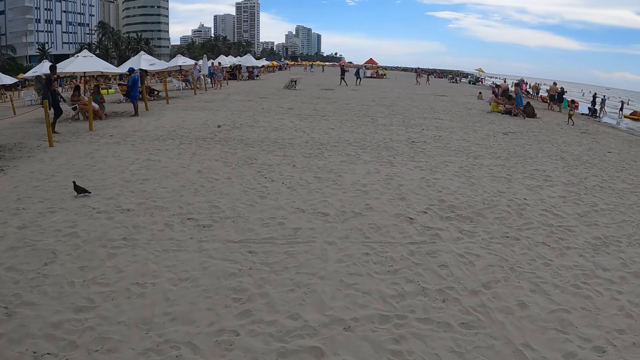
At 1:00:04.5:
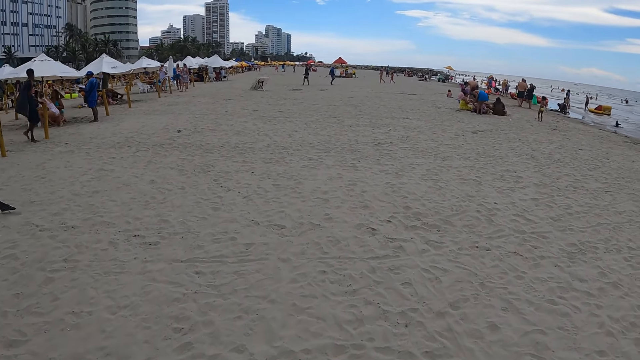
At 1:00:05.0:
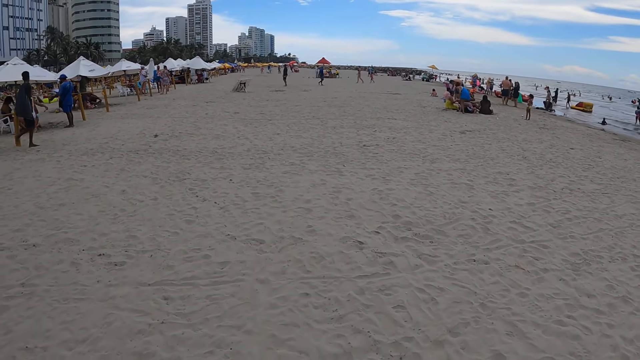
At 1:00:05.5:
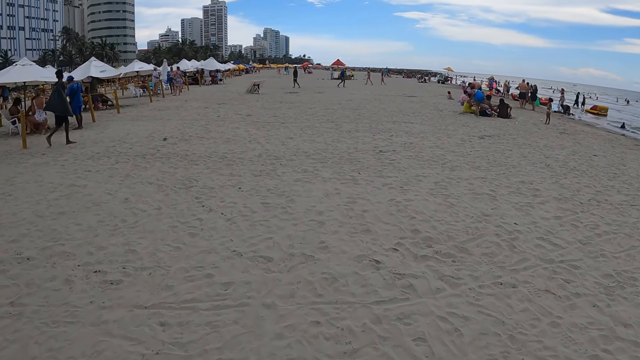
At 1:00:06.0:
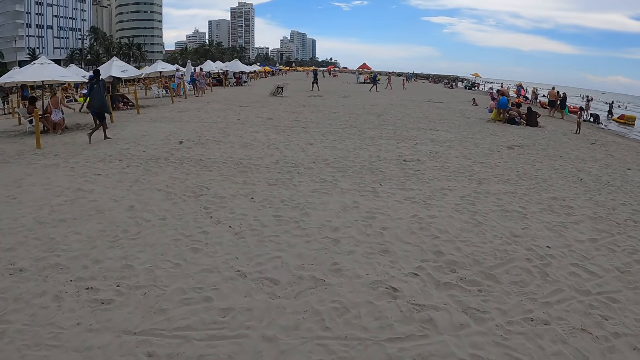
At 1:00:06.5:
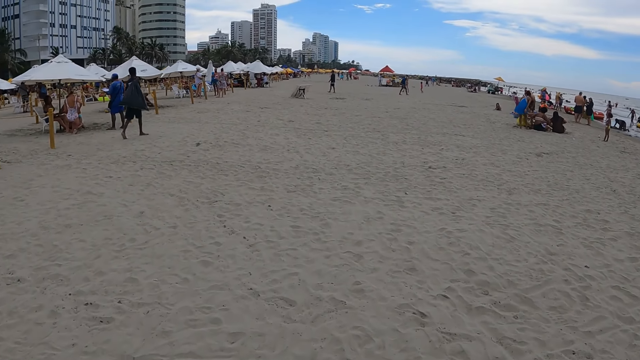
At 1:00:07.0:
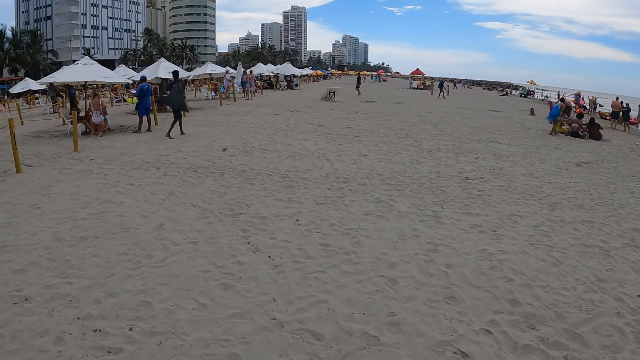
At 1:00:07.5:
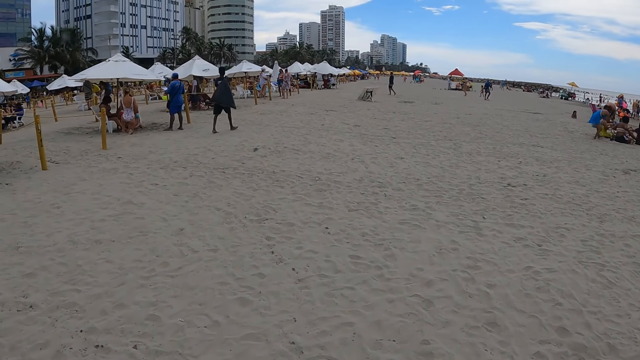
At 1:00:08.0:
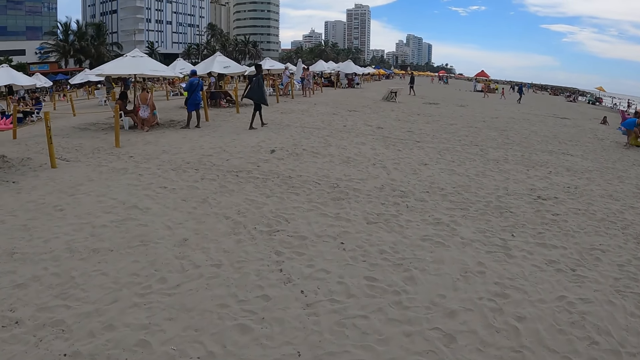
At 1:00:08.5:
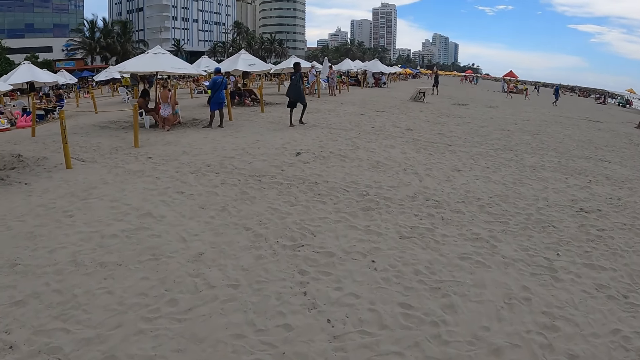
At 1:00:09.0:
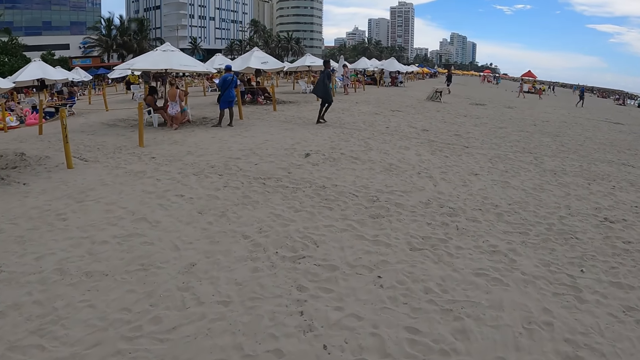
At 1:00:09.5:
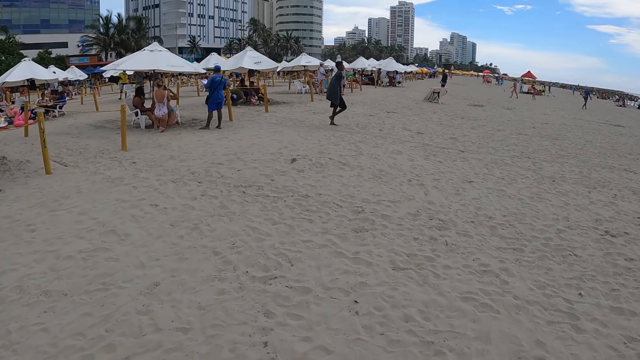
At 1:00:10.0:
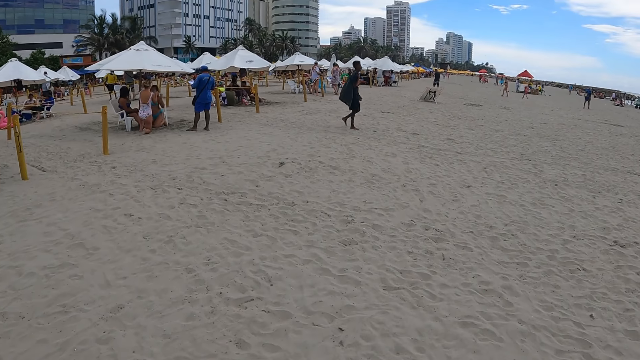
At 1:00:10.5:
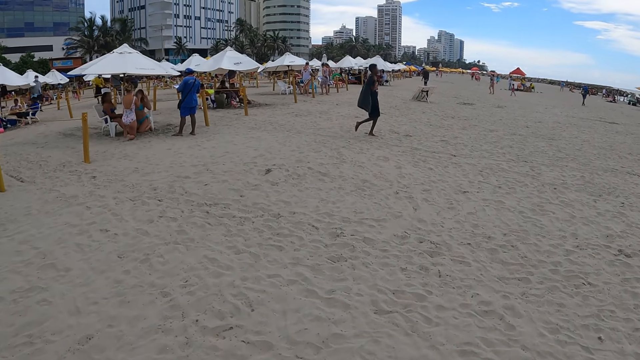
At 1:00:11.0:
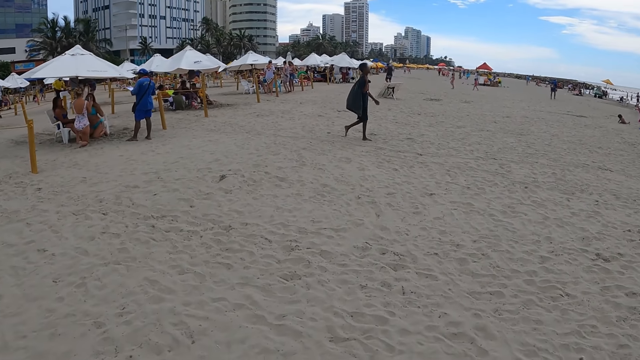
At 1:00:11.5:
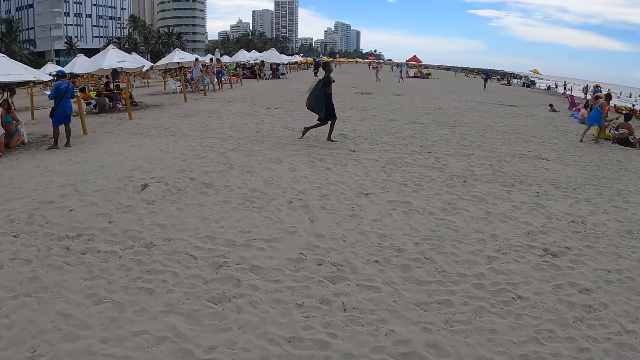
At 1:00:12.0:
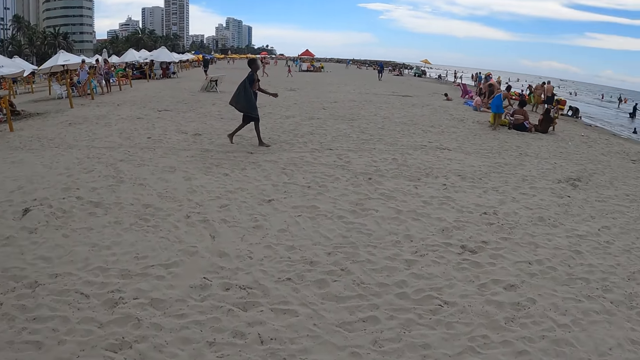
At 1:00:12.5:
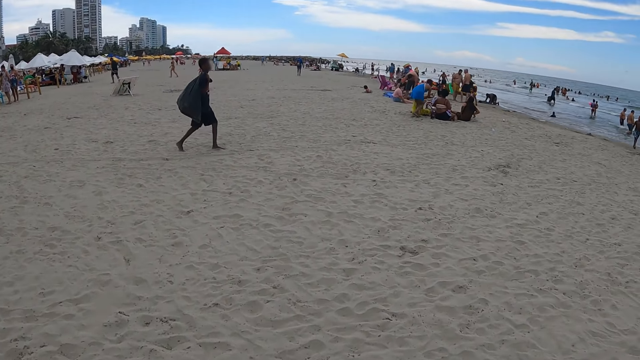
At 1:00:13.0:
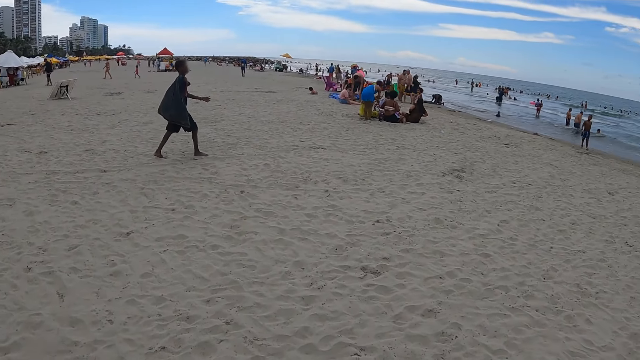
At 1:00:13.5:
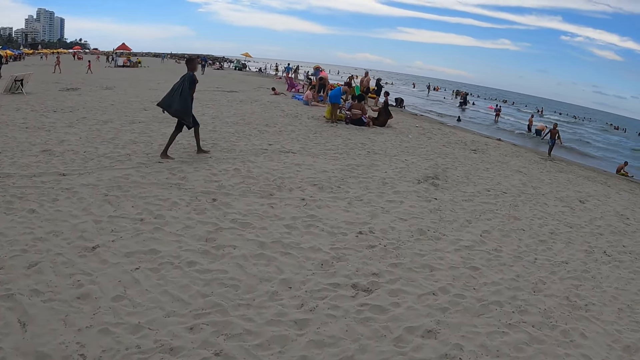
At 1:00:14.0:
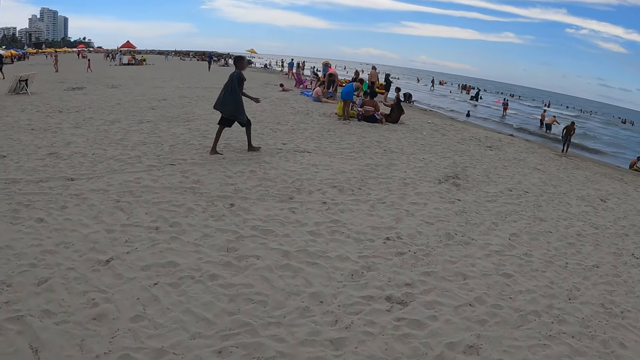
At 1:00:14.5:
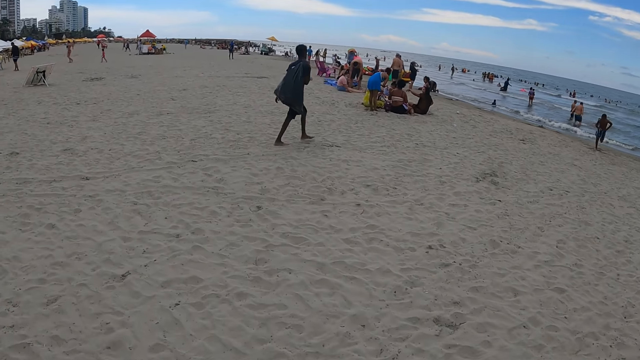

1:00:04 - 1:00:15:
The camera wearer walks around the beach. They look around the beach.

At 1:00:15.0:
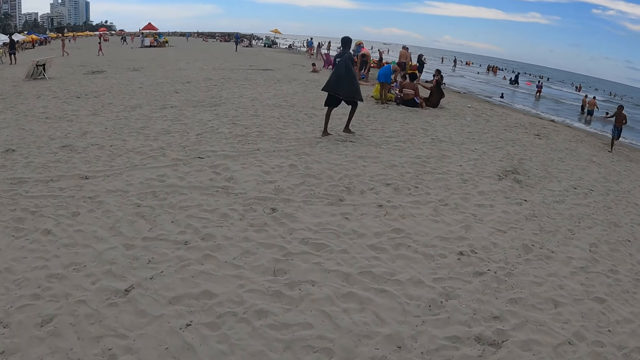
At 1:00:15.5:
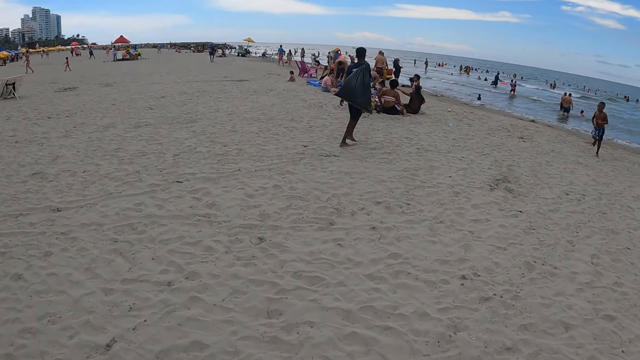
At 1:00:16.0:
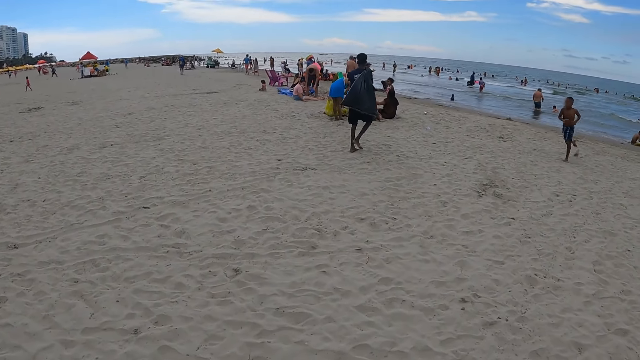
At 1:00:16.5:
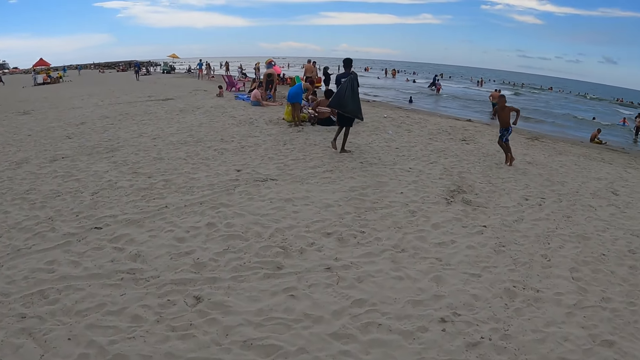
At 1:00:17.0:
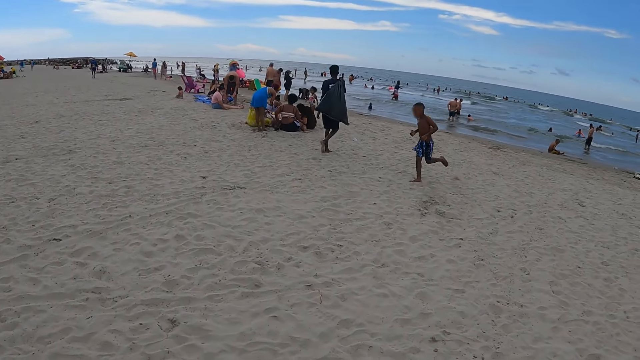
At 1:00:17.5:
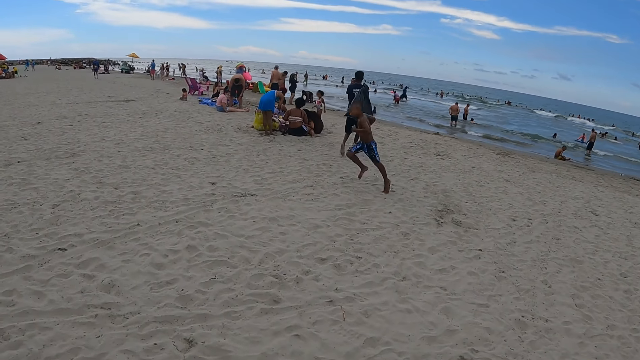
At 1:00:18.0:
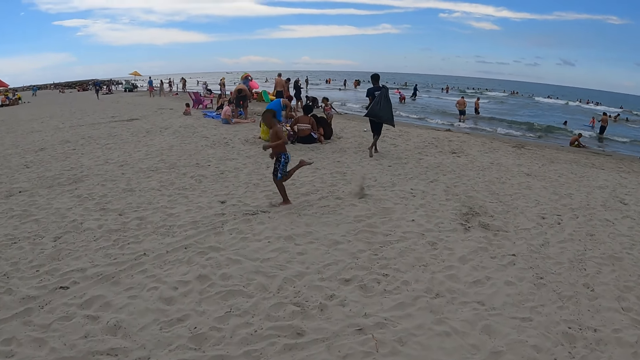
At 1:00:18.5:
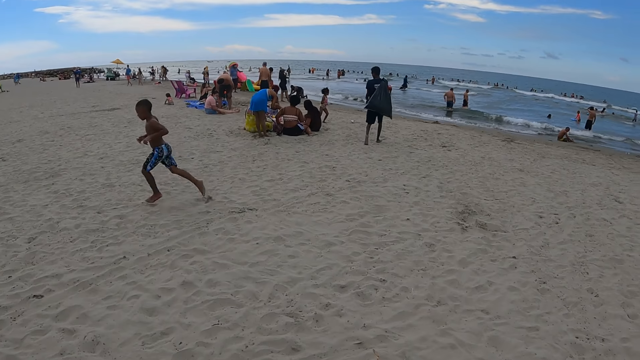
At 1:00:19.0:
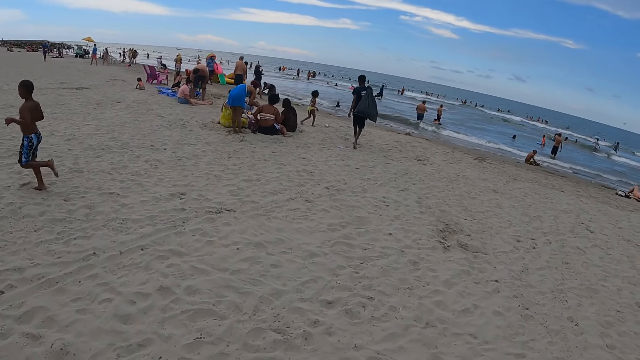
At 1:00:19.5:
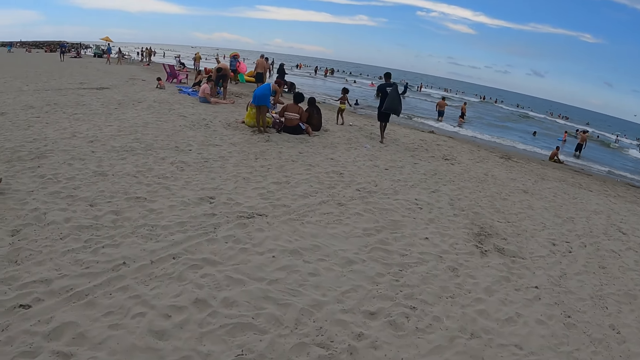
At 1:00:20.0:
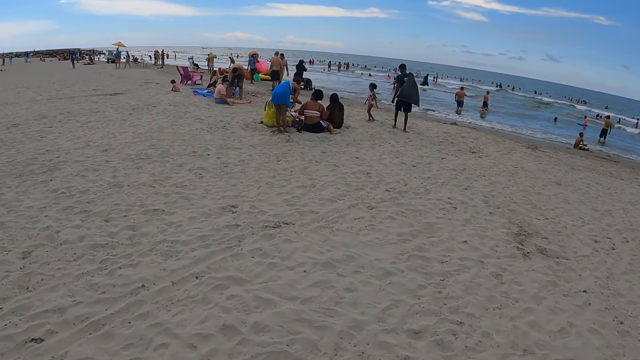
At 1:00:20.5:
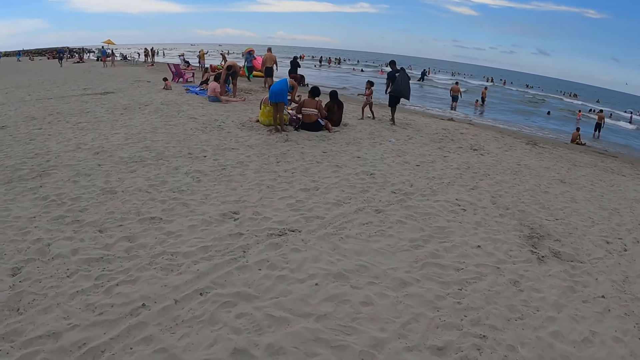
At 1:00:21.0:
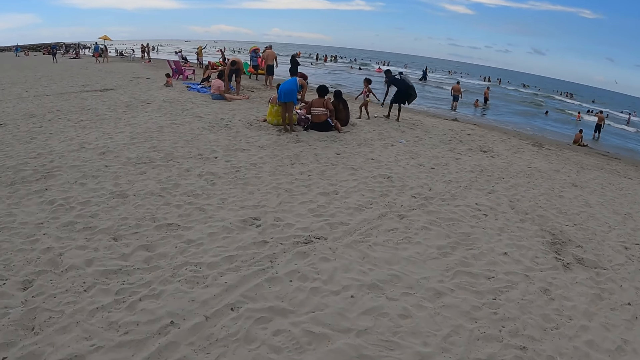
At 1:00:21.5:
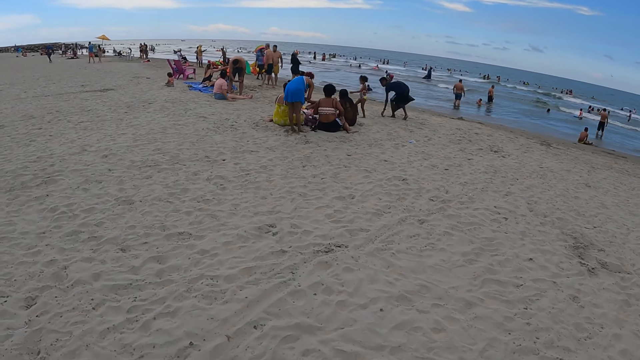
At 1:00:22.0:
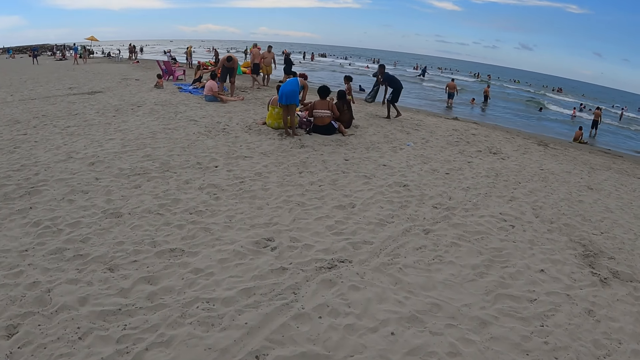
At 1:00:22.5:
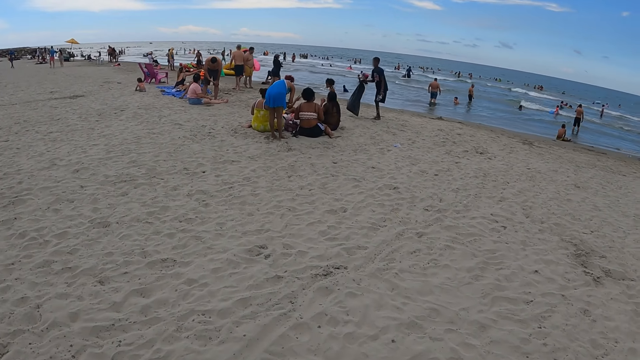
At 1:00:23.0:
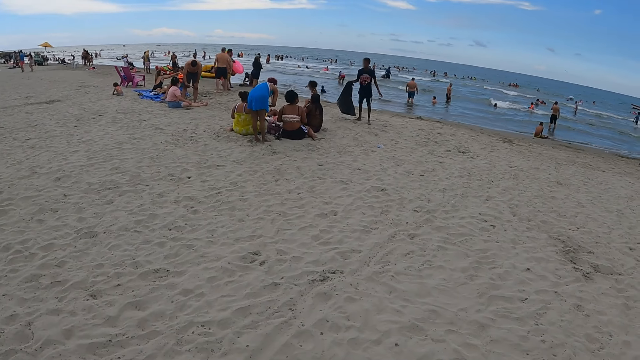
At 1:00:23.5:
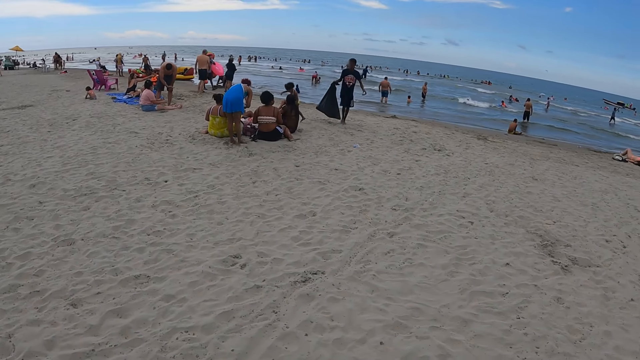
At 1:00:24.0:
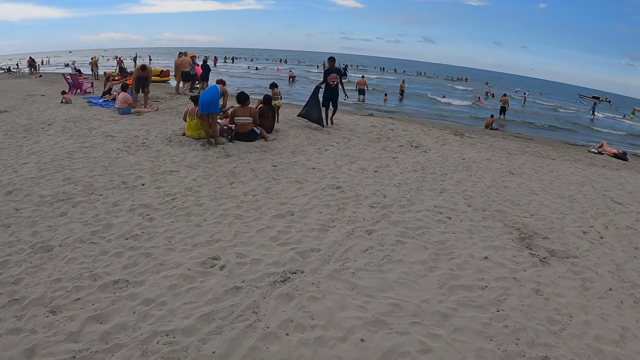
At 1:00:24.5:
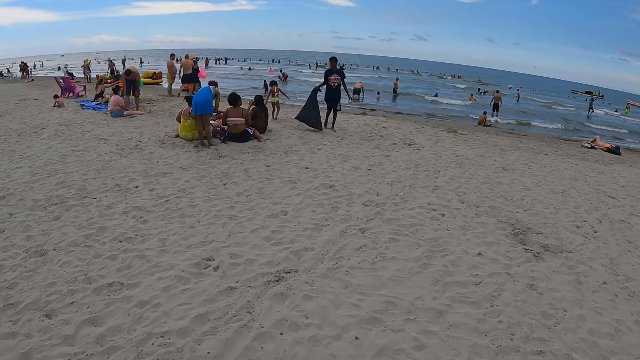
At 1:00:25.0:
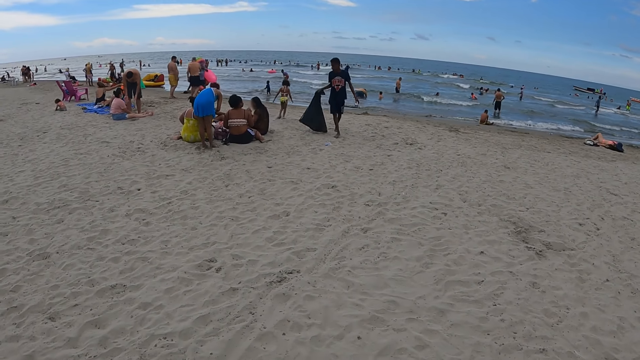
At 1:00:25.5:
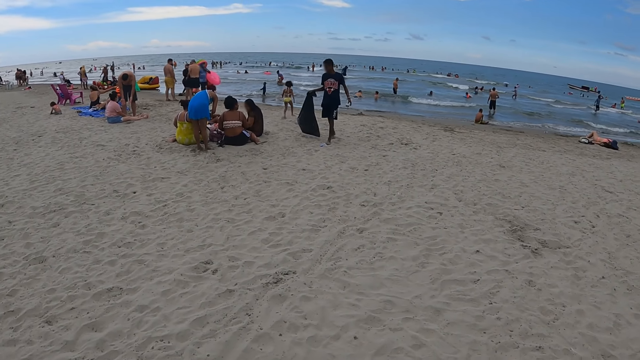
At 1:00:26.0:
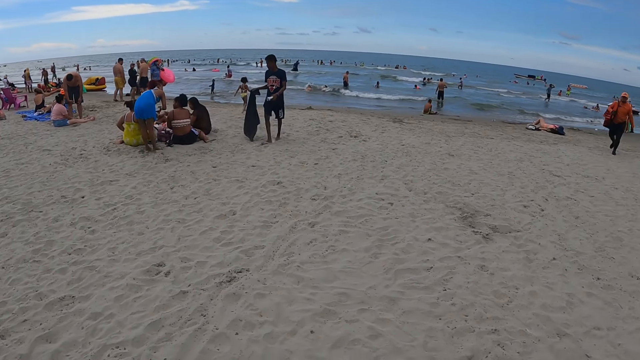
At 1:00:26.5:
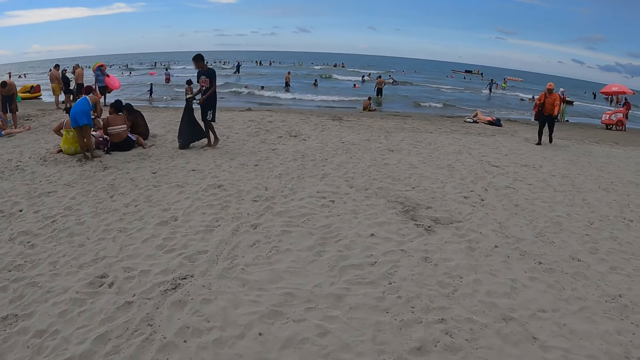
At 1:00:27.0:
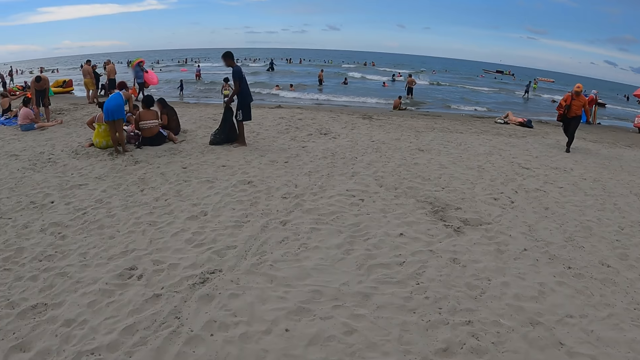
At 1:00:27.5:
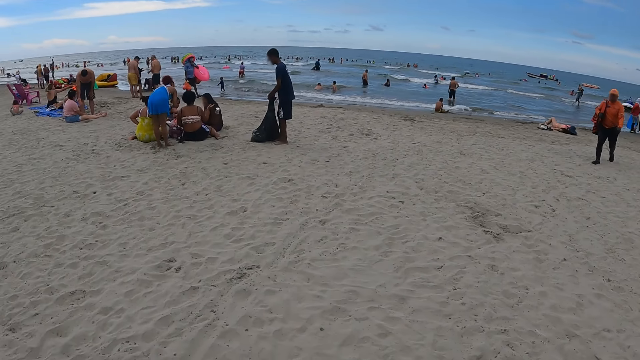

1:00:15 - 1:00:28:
The camera wearer walks forward. They look around the beach.
